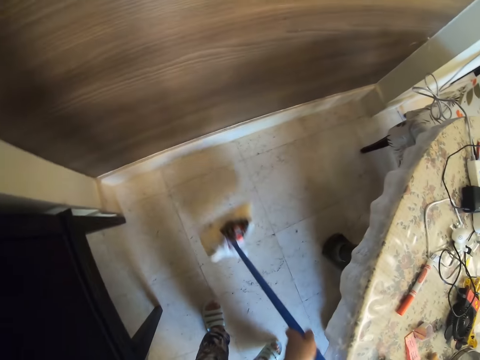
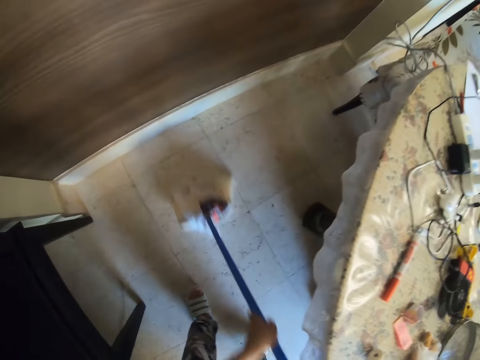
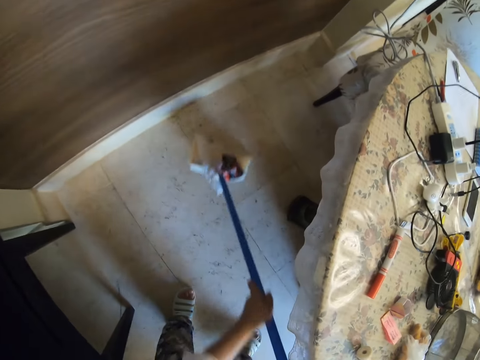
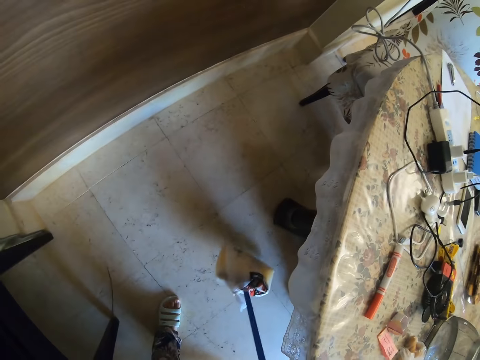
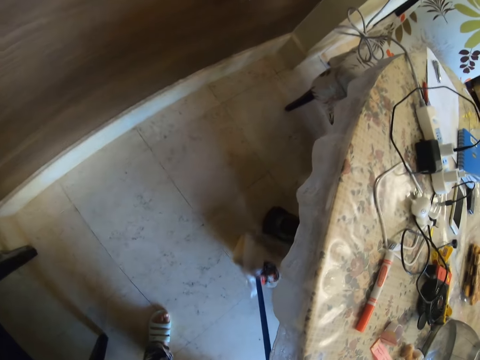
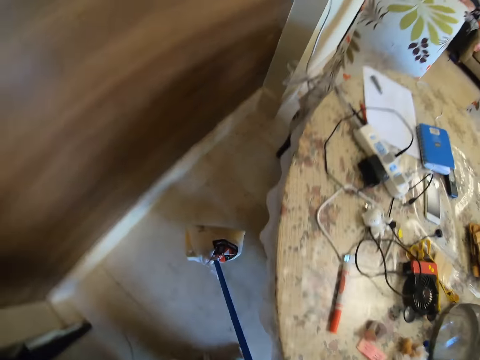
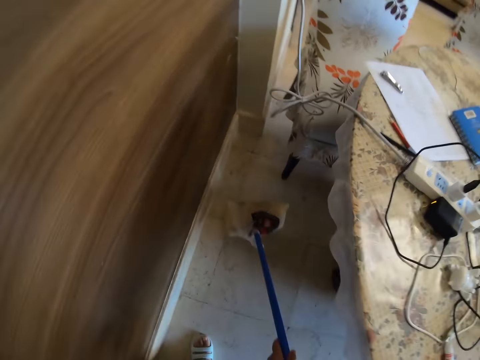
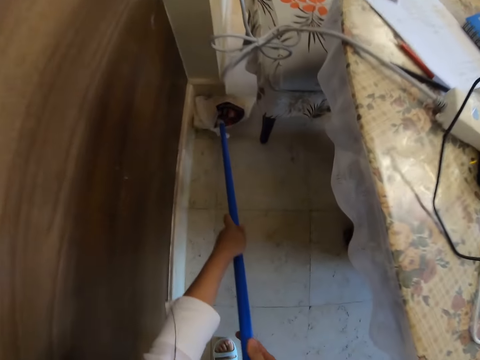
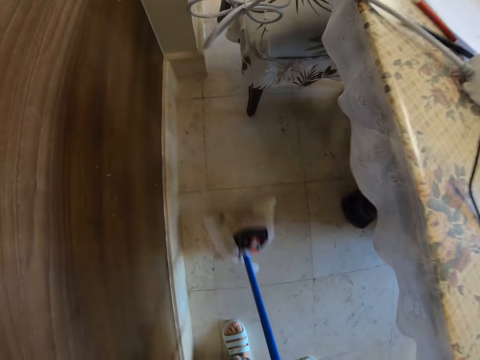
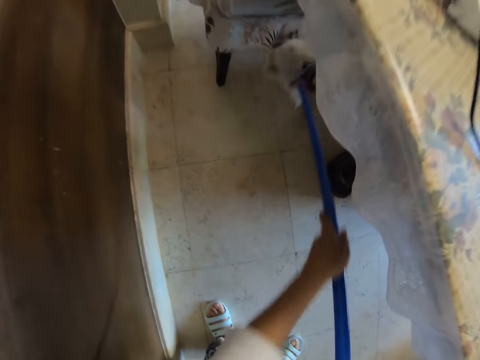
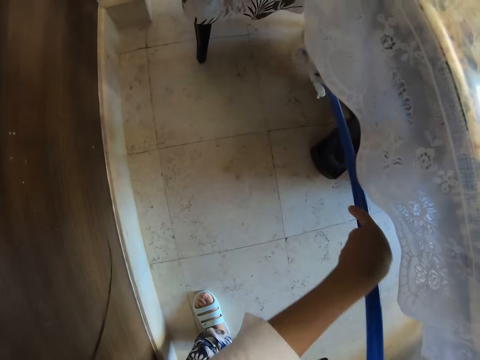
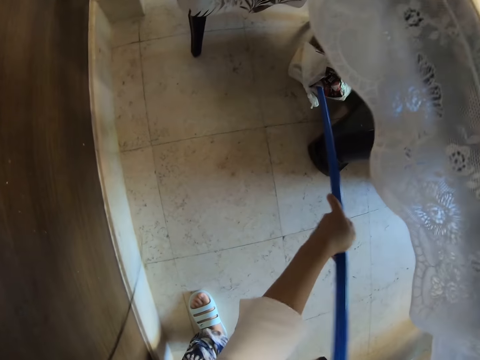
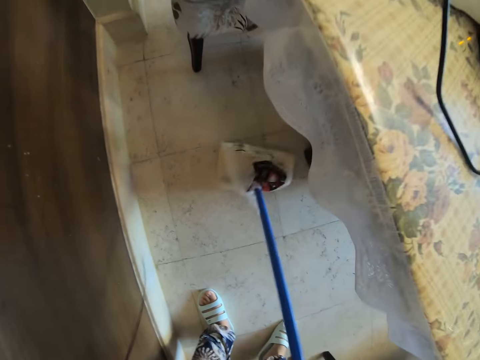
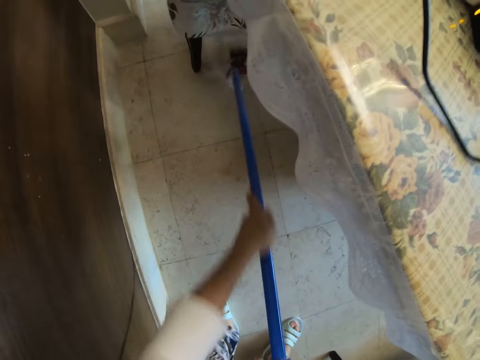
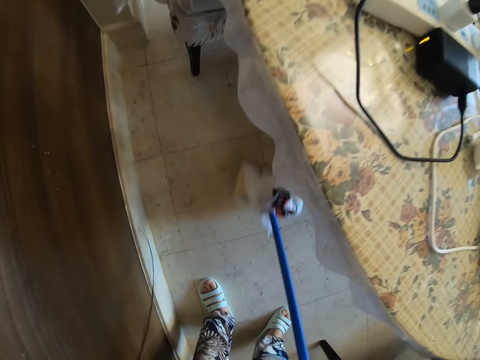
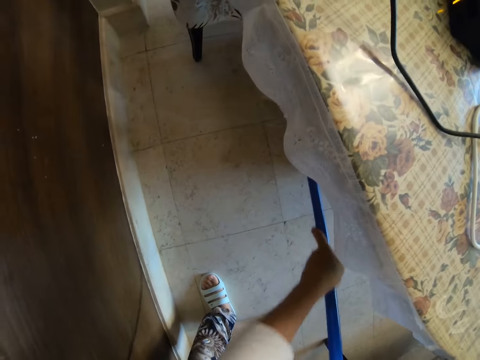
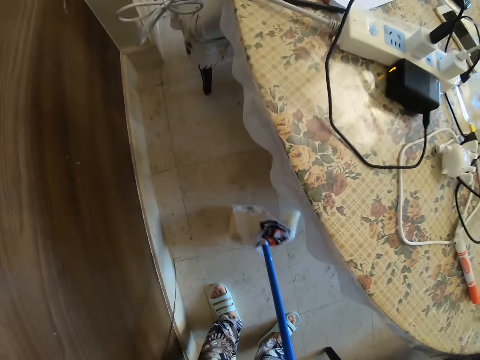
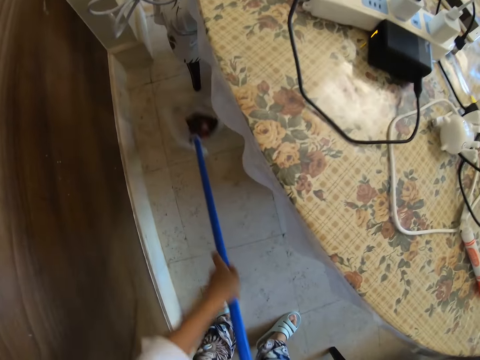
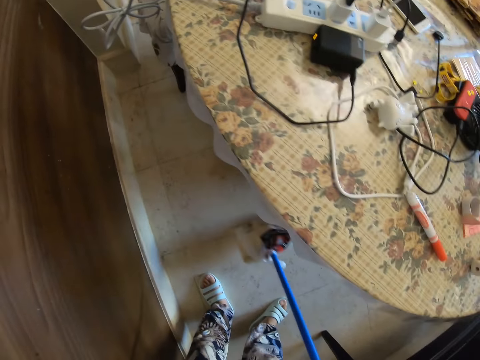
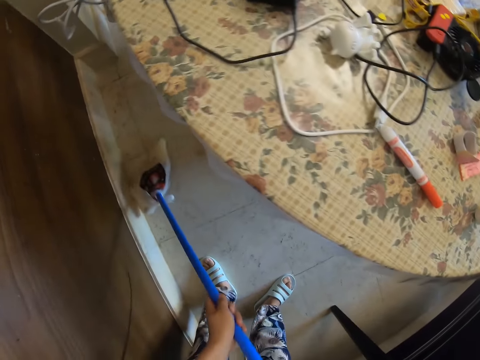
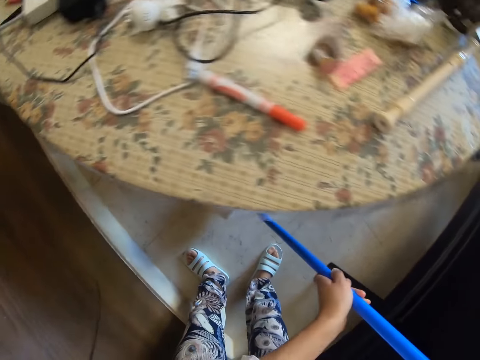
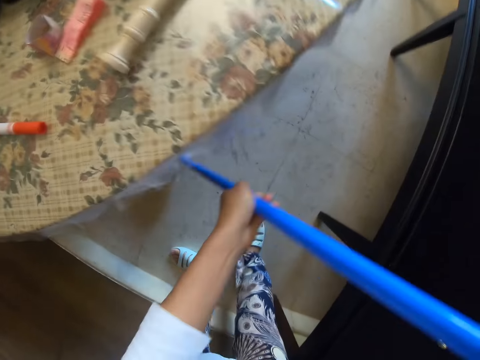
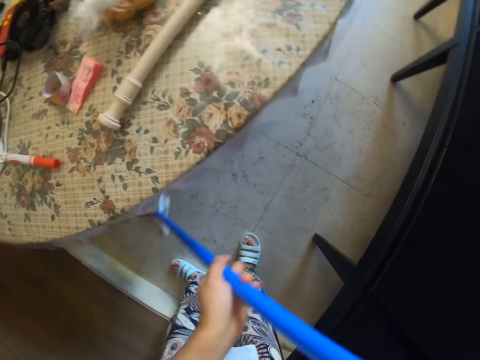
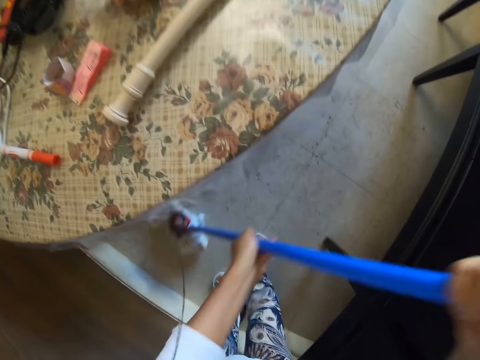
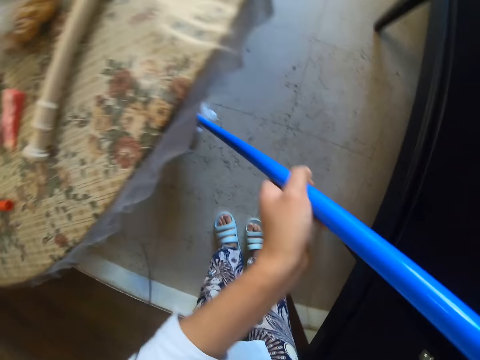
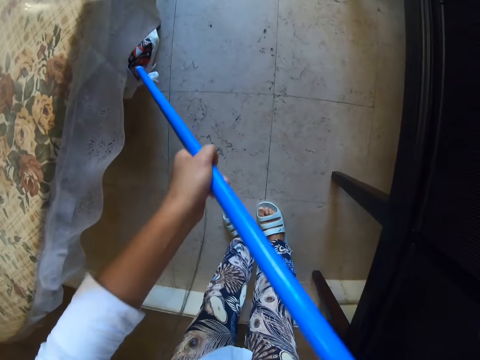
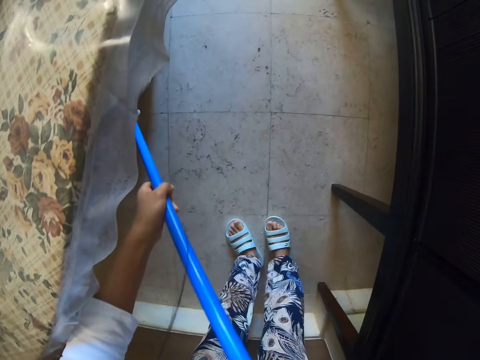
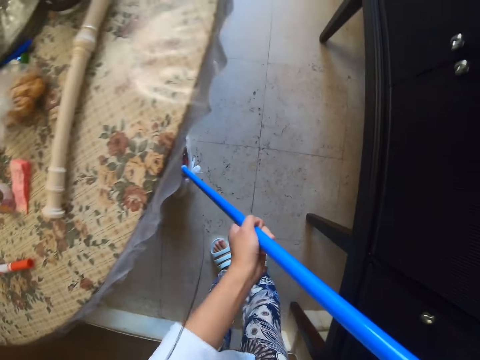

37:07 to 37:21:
The camera wearer looks down. They sweep the floor using a hand broom with both hands.

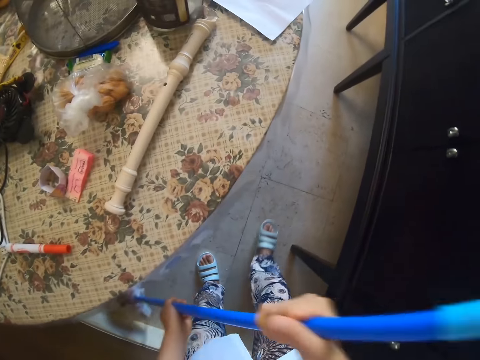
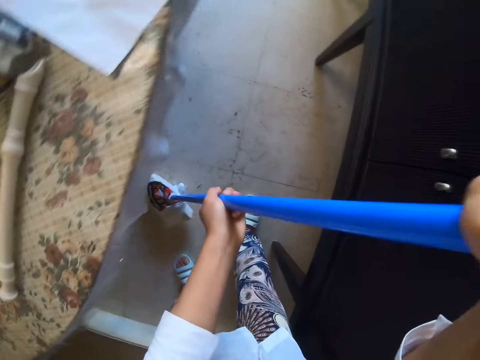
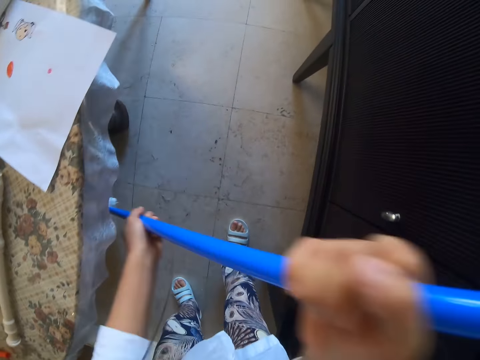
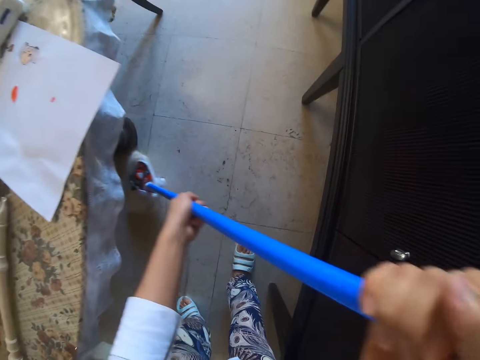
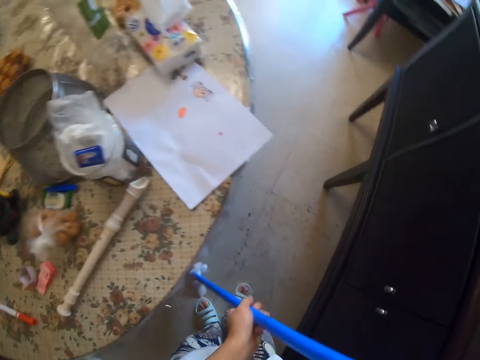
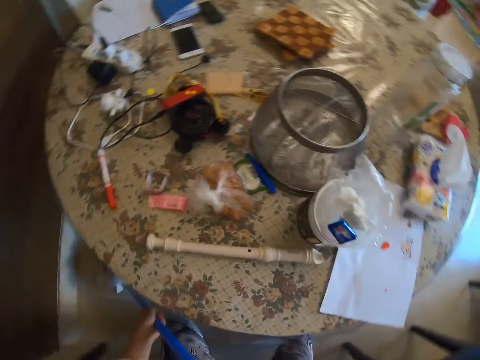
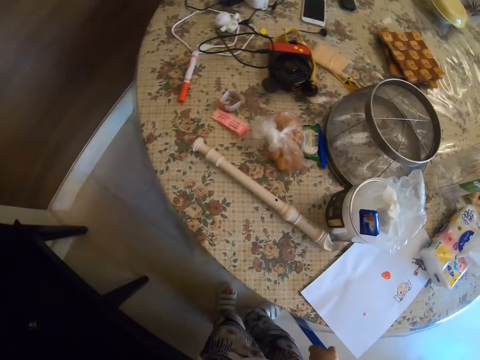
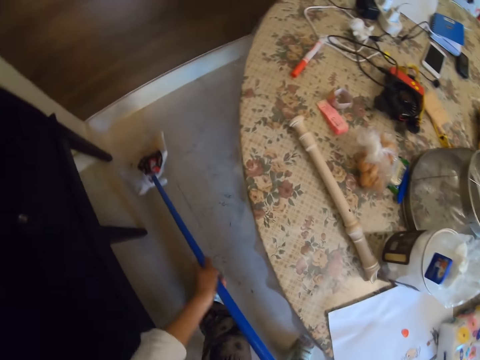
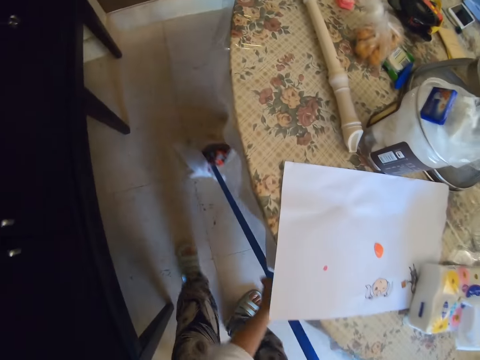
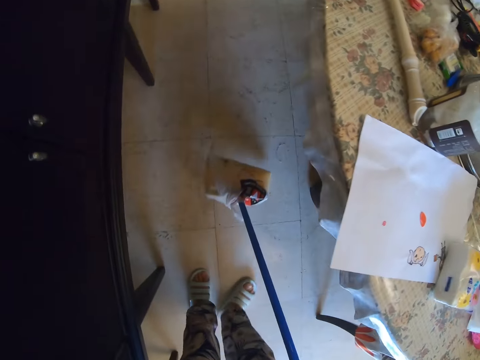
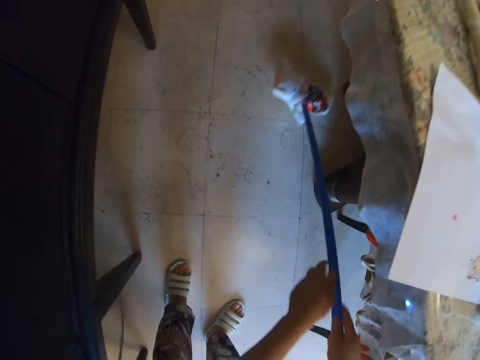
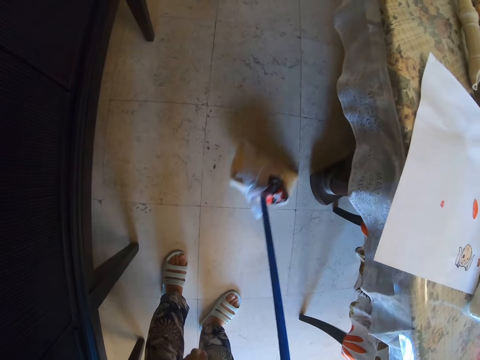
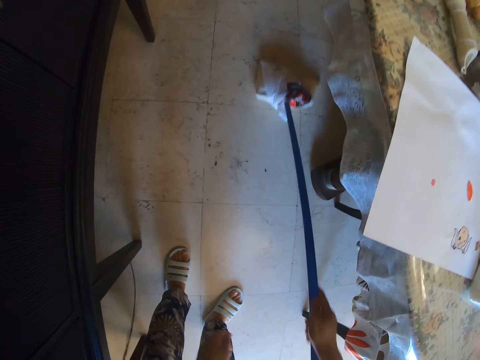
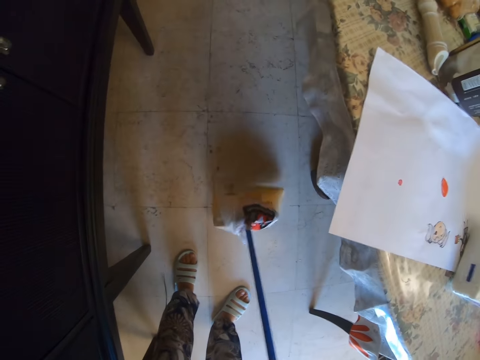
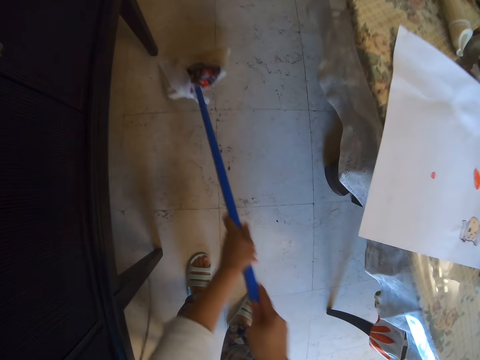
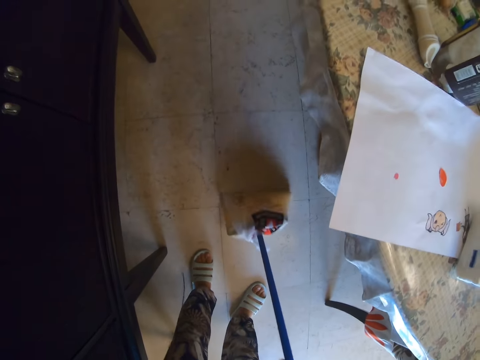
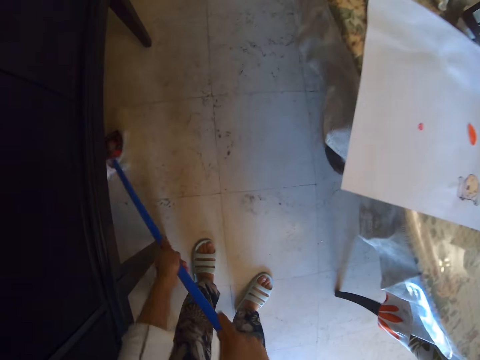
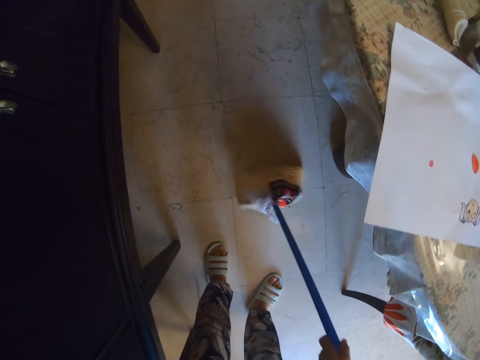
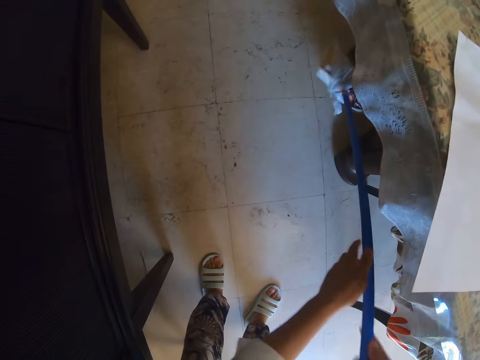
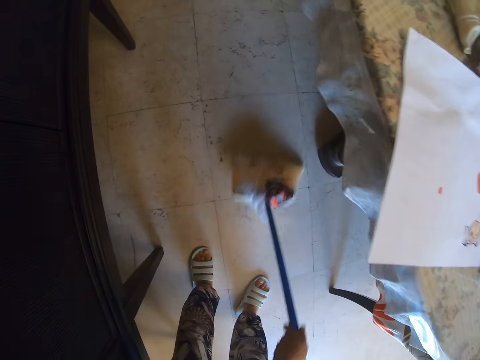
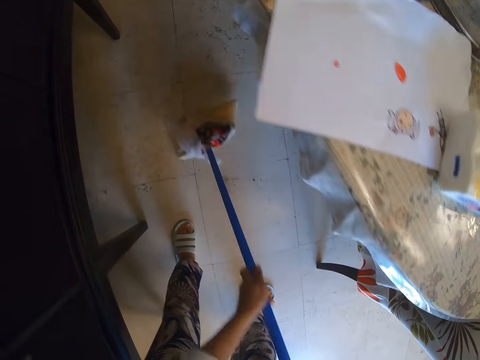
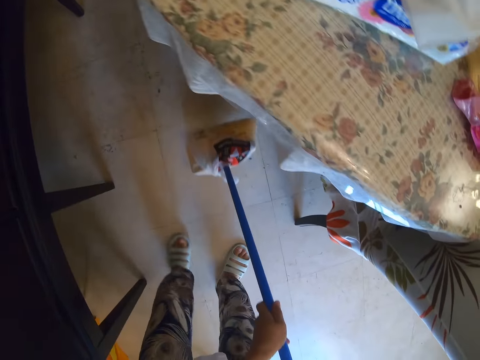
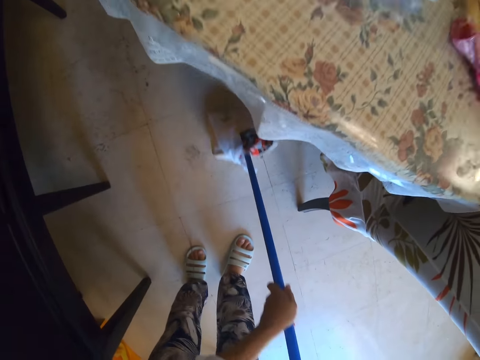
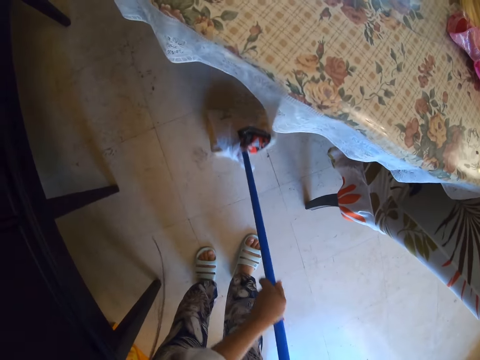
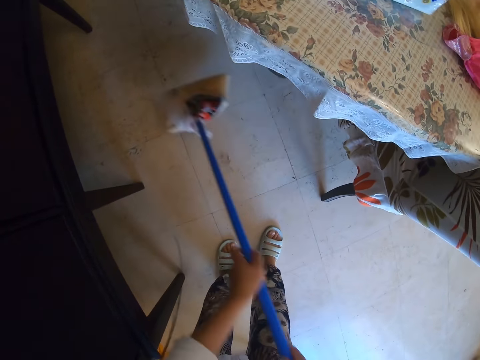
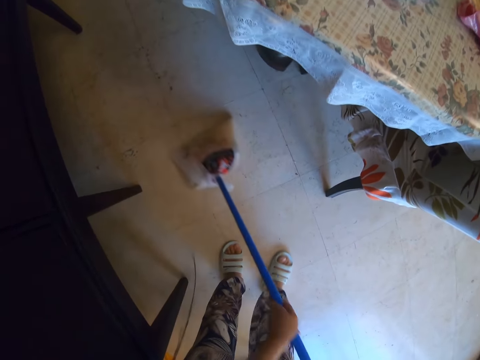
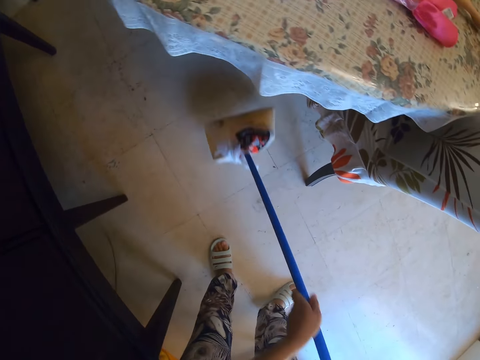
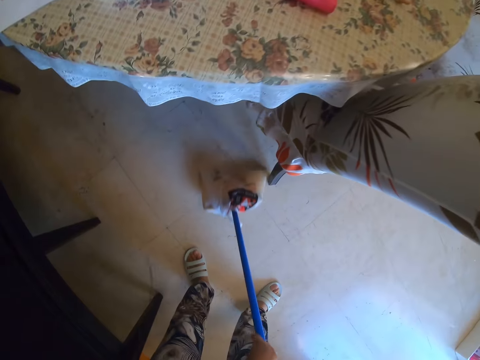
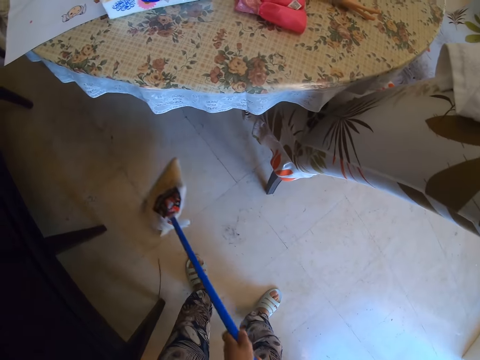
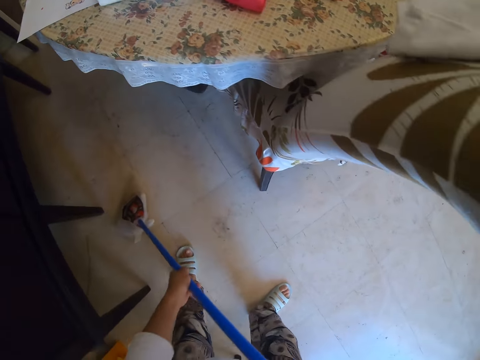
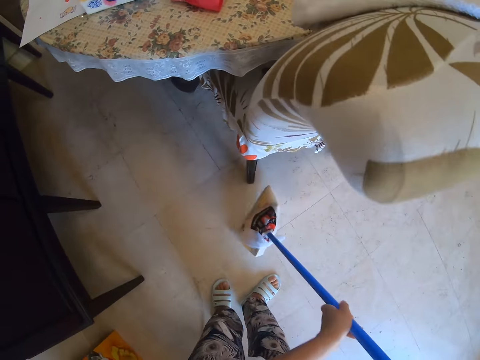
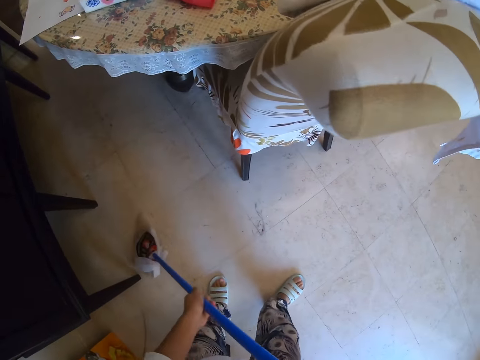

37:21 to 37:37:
The camera wearer looks down. They sweep the floor using a hand broom with both hands.
